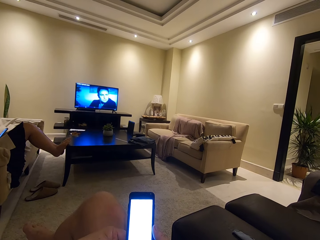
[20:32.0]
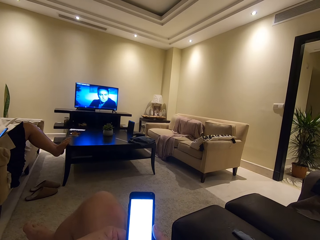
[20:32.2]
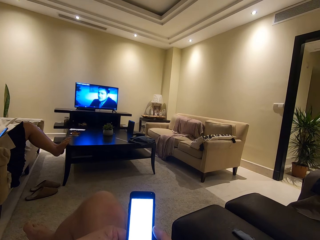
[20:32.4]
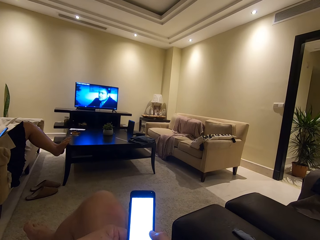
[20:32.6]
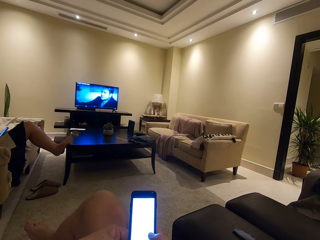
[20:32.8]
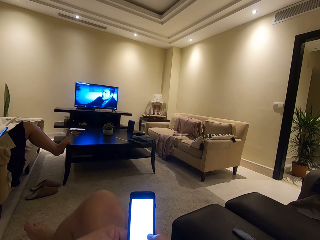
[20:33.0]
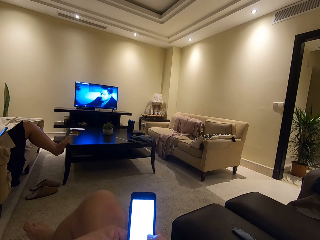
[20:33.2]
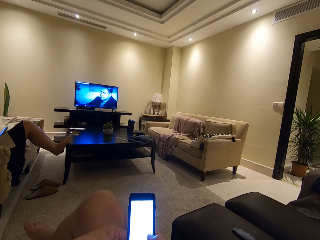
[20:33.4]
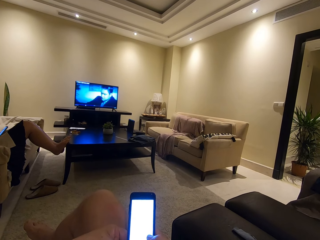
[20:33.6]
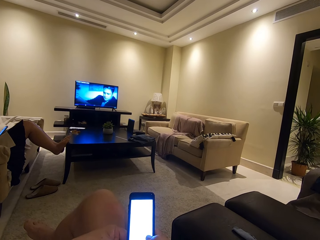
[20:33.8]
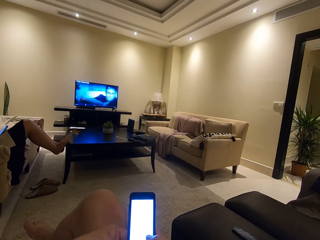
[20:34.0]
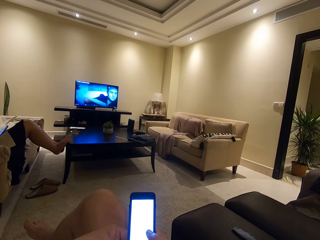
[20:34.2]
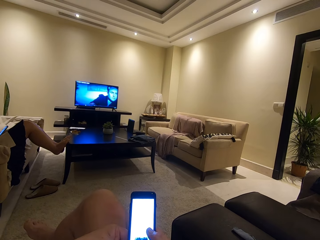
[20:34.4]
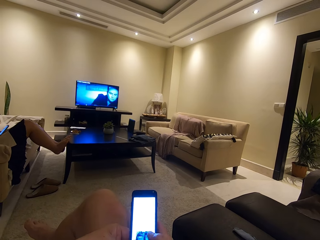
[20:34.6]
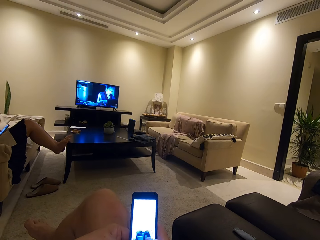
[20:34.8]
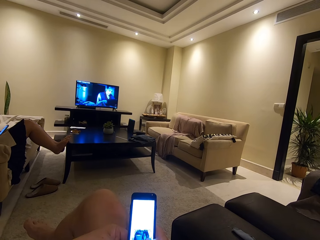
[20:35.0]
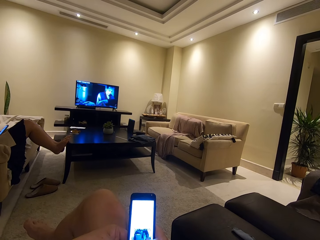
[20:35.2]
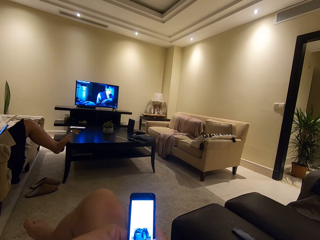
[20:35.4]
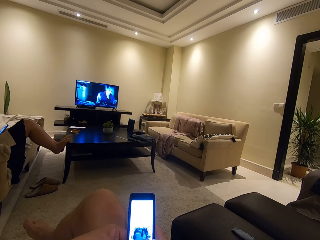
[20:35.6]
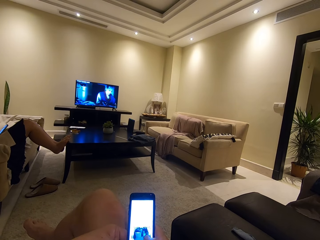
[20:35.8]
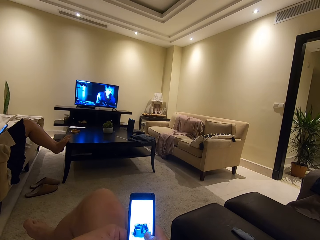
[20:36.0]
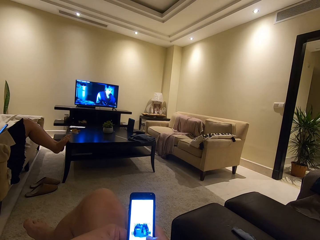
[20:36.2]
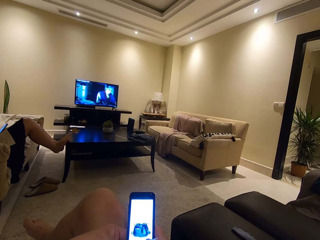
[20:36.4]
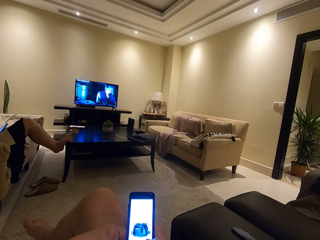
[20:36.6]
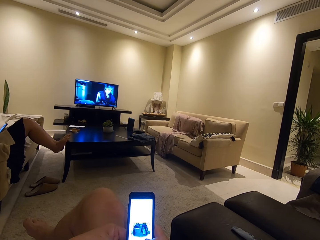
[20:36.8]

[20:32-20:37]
The camera wearer uses his phone.

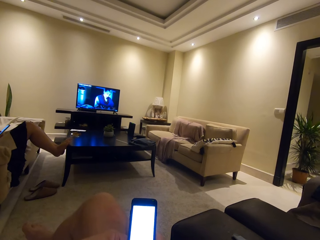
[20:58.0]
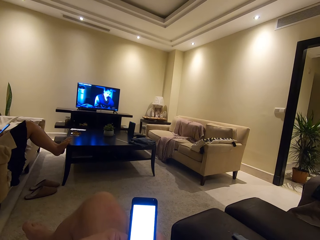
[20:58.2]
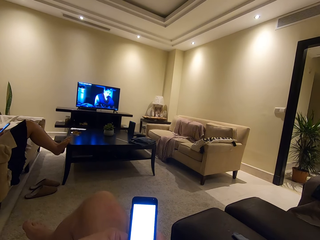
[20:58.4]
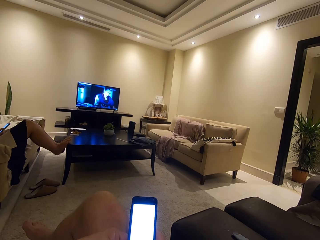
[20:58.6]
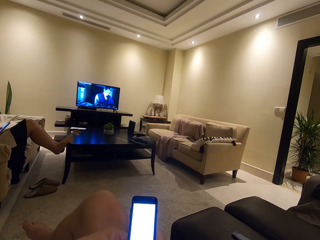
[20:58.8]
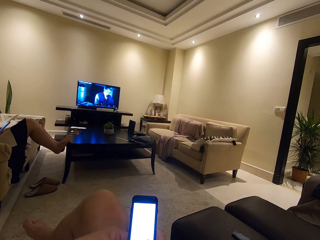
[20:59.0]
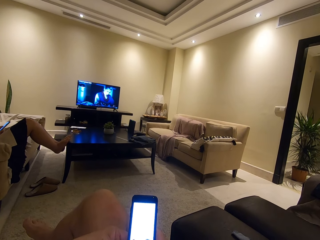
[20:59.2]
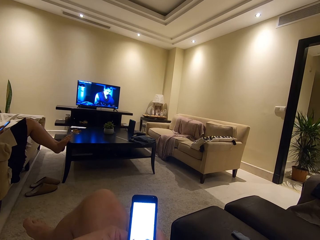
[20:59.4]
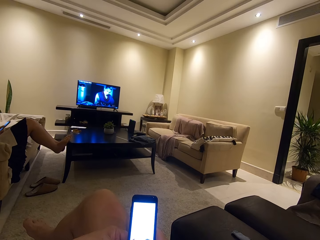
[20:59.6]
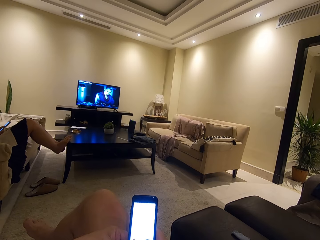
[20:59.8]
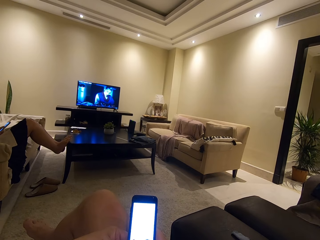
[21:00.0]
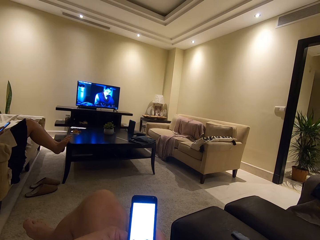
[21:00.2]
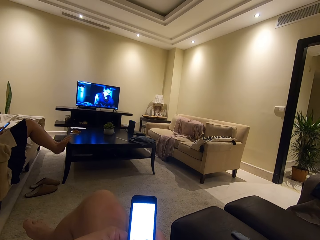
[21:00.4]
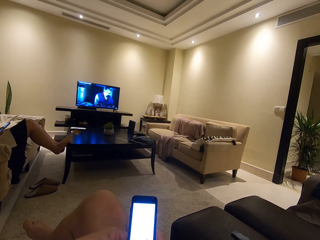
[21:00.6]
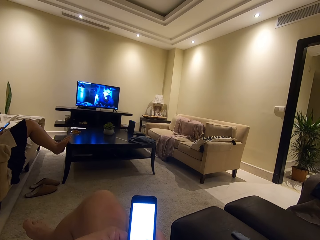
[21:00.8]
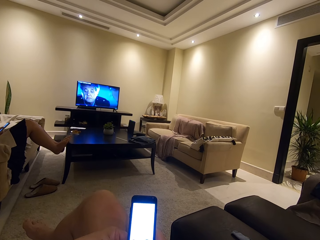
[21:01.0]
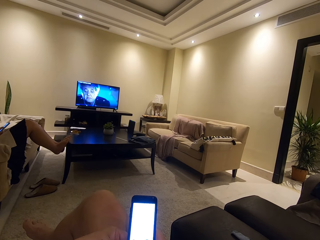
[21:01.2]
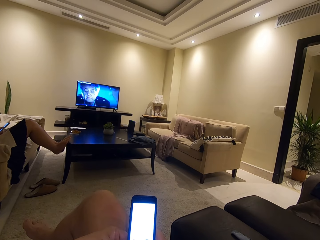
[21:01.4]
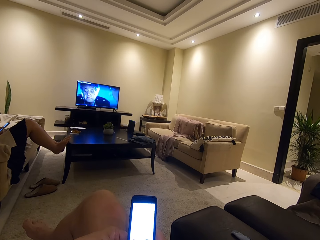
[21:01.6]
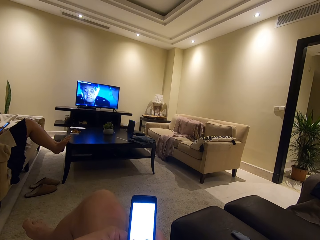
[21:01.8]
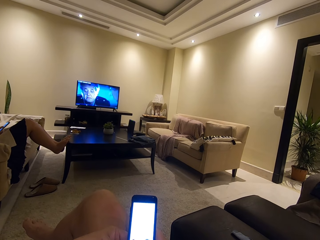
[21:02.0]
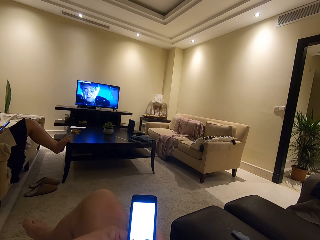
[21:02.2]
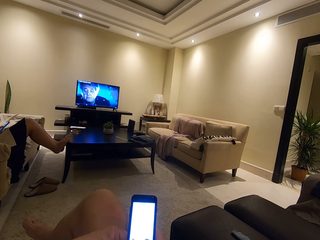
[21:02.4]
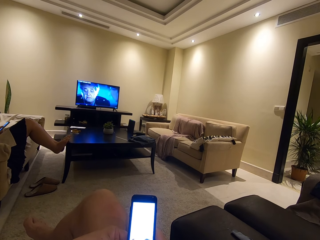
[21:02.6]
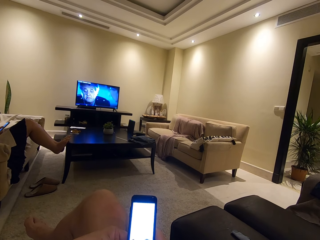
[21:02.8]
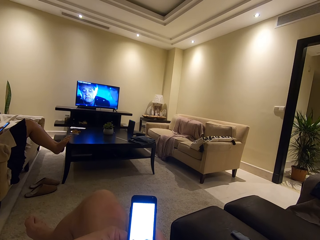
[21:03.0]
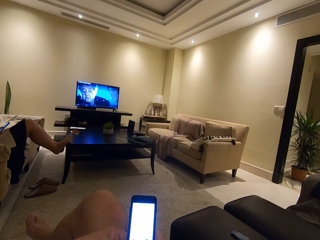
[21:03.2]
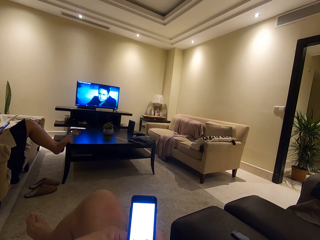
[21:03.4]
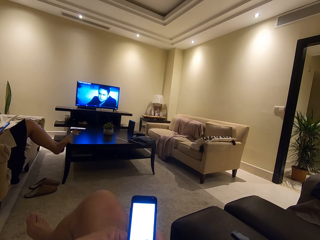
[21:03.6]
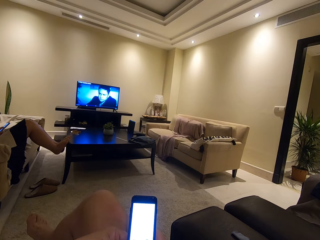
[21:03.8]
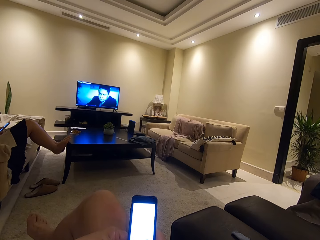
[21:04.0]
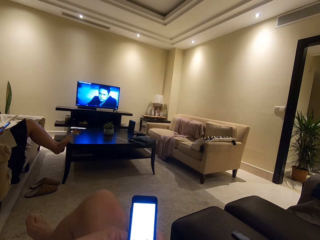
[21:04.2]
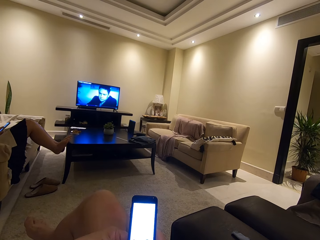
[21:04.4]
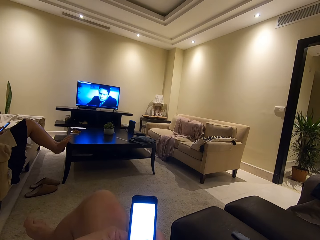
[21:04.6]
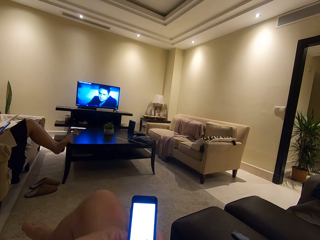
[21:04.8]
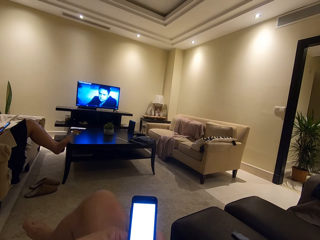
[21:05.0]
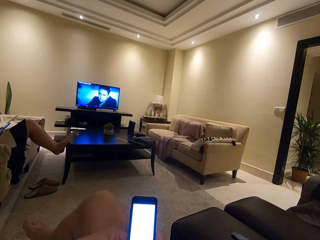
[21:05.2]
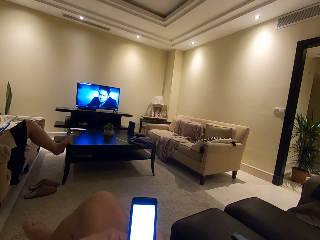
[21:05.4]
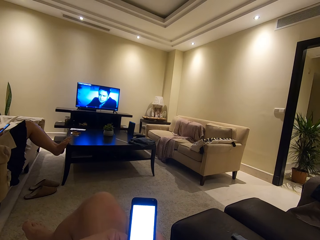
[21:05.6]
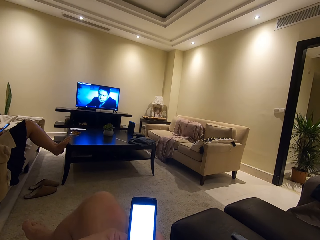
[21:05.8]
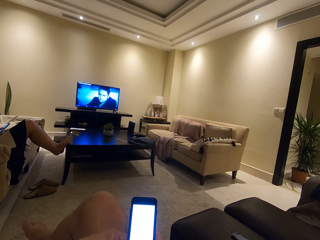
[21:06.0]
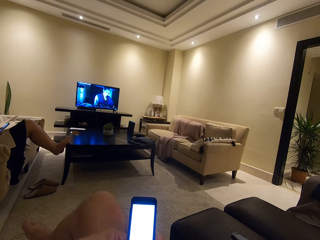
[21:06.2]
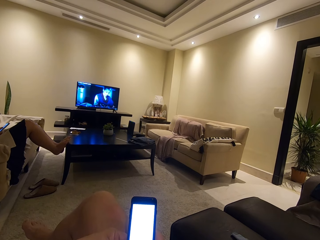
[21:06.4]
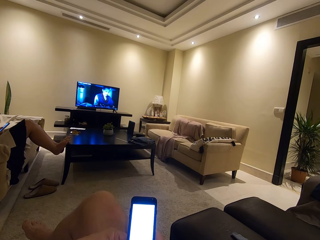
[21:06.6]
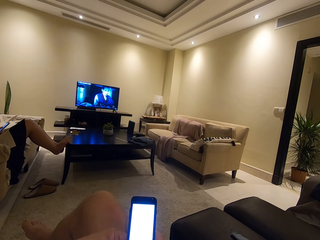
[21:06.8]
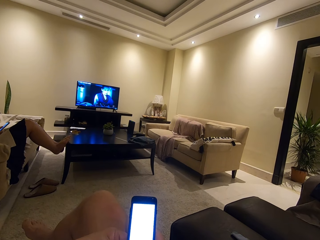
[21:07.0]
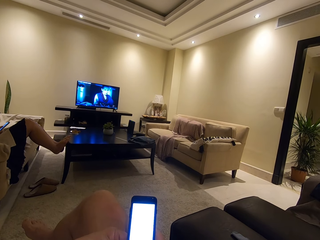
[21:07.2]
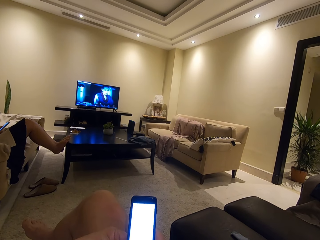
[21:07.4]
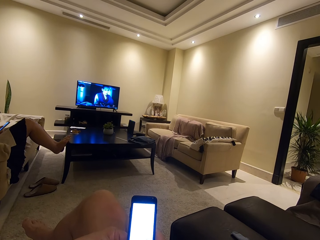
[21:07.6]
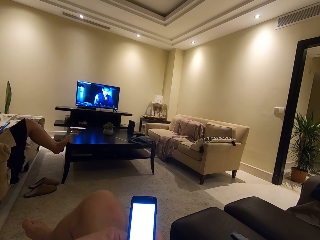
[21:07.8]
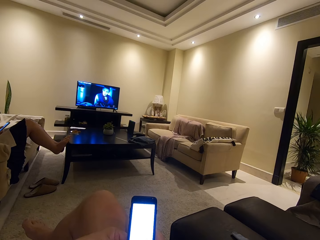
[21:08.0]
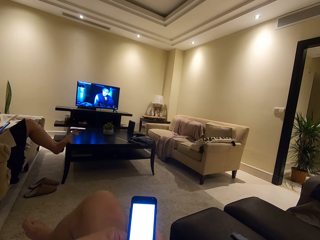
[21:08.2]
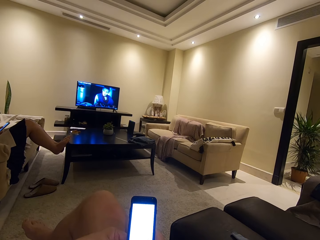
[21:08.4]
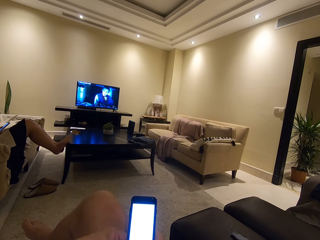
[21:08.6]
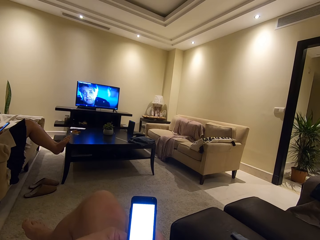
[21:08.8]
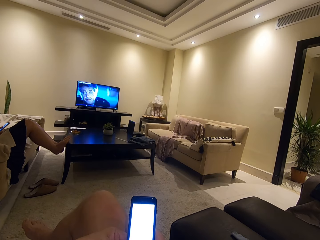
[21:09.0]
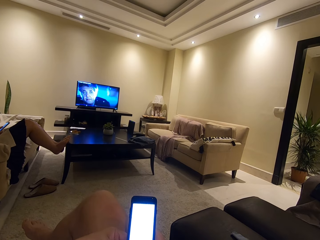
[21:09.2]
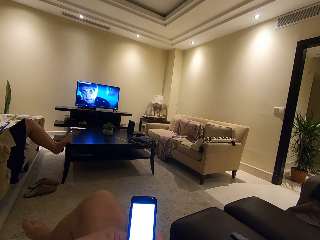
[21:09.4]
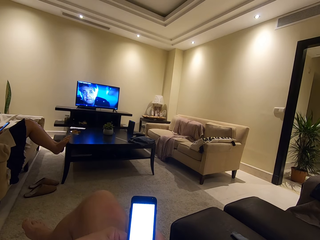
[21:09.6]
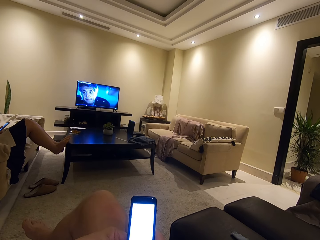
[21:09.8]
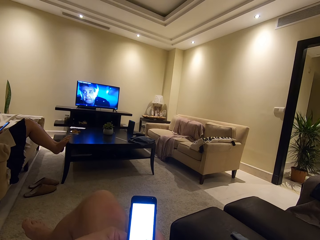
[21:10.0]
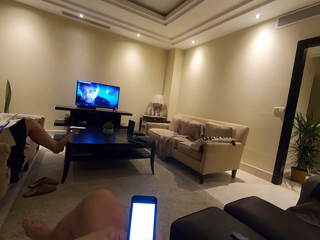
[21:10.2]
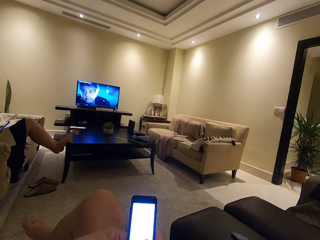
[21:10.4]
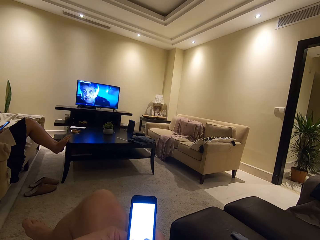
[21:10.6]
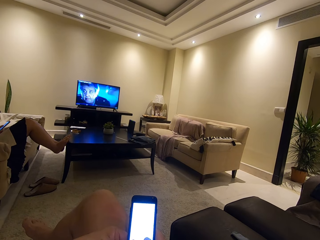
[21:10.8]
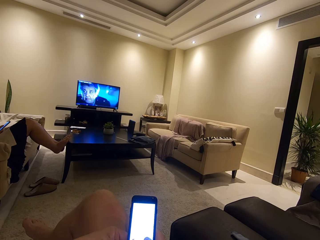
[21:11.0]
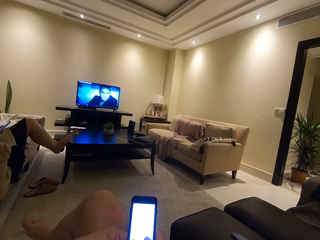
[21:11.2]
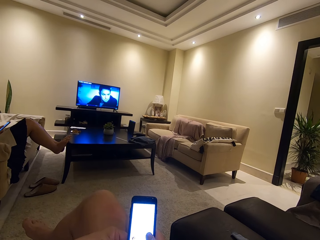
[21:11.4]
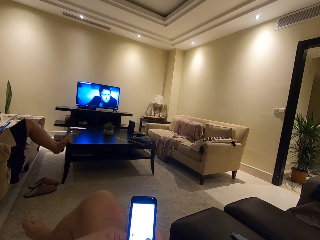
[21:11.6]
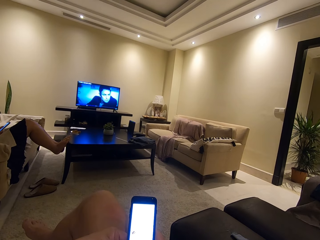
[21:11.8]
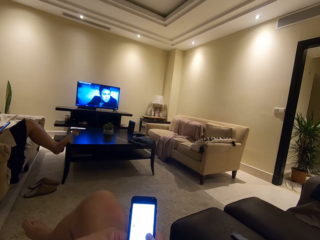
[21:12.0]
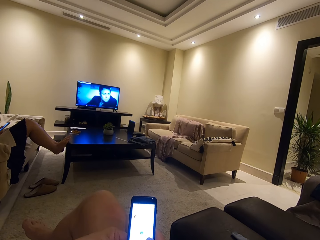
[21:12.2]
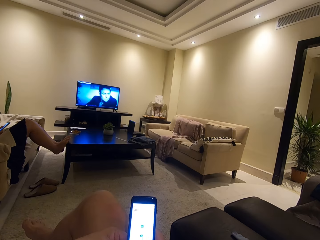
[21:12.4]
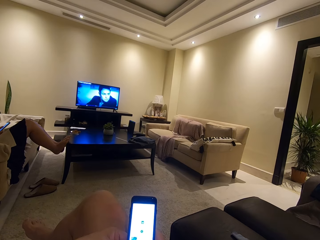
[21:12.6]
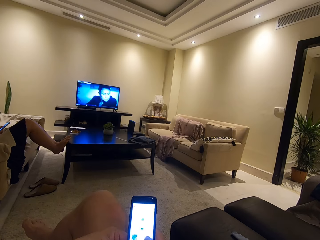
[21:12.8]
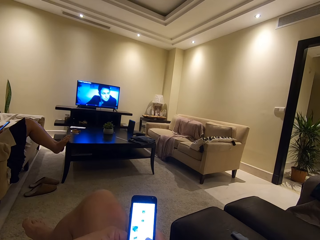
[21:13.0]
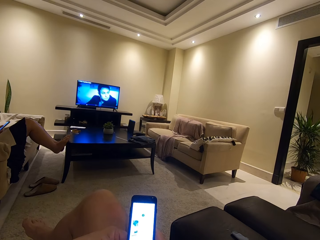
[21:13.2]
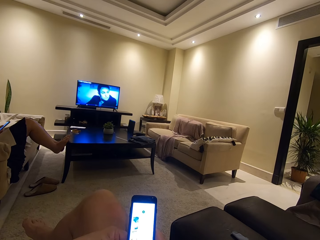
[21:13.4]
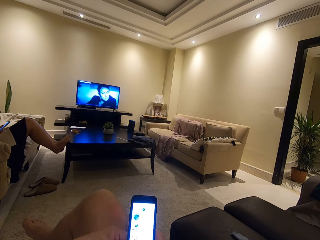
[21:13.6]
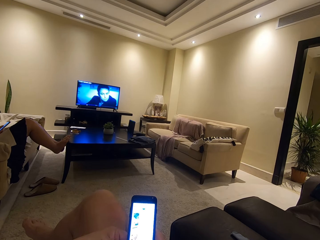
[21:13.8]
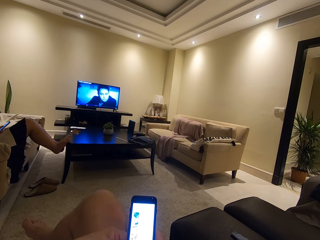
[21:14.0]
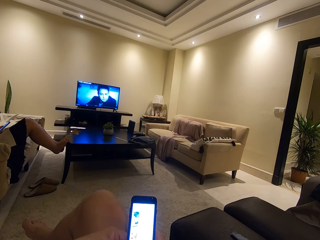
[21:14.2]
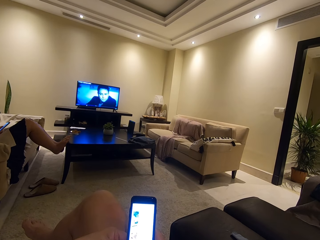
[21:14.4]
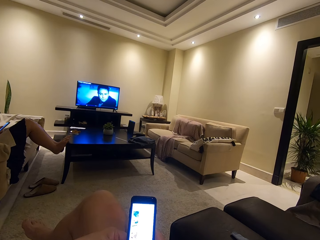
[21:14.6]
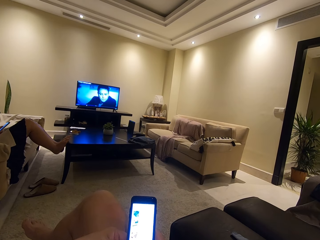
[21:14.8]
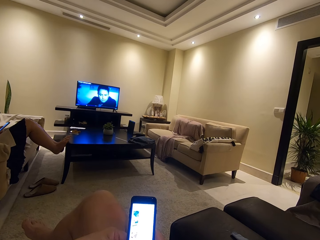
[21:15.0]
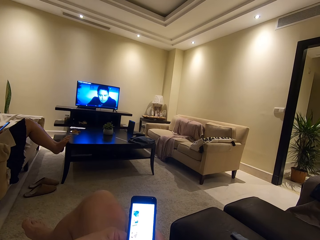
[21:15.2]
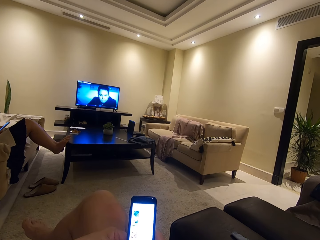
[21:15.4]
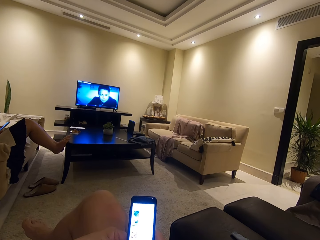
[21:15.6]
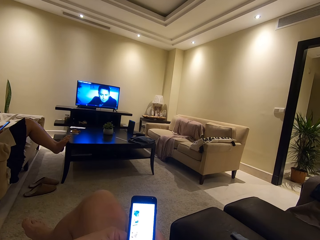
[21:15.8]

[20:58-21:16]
The camera wearer watches television. He uses his phone. A woman watches television. The camera wearer uses his phone.
